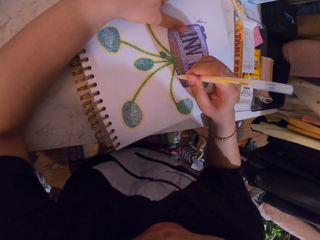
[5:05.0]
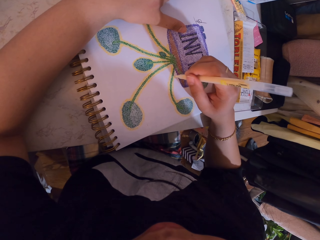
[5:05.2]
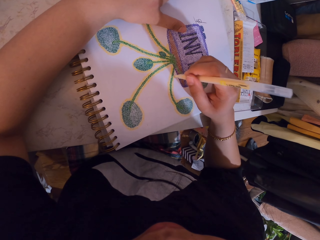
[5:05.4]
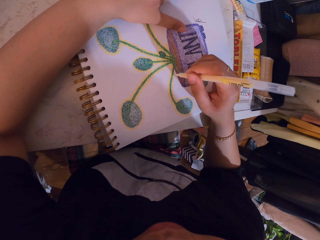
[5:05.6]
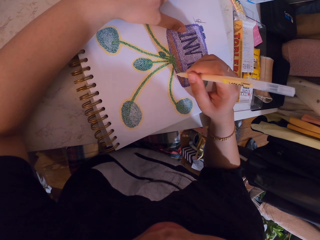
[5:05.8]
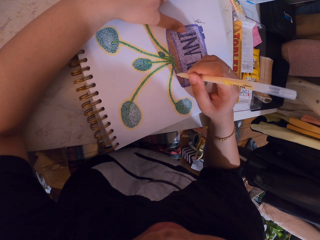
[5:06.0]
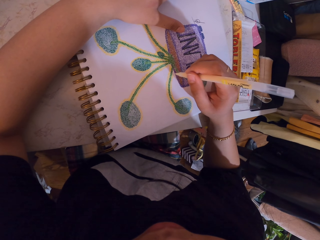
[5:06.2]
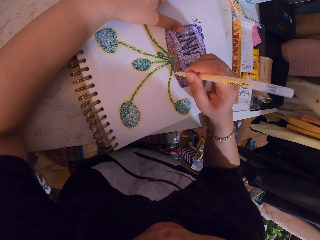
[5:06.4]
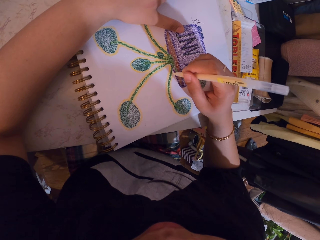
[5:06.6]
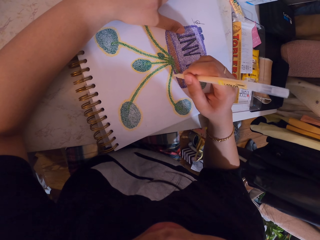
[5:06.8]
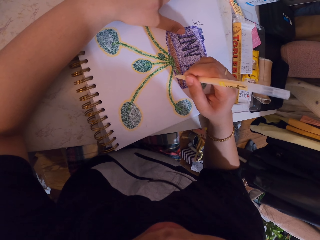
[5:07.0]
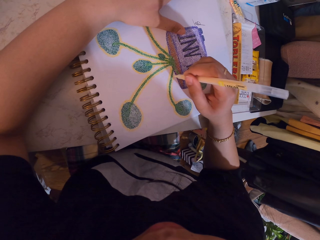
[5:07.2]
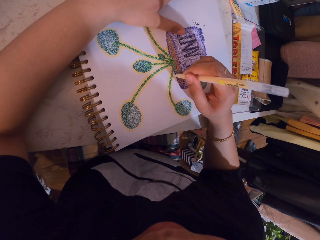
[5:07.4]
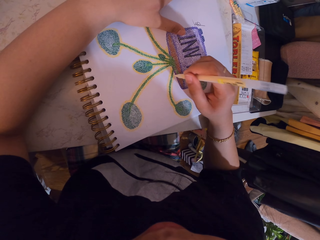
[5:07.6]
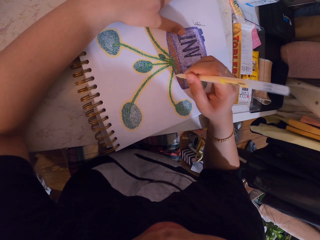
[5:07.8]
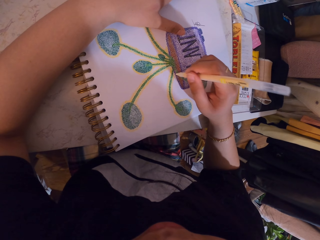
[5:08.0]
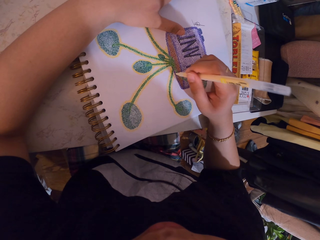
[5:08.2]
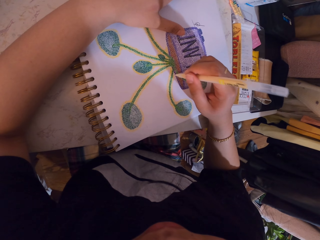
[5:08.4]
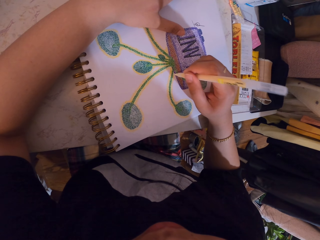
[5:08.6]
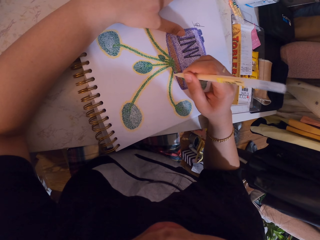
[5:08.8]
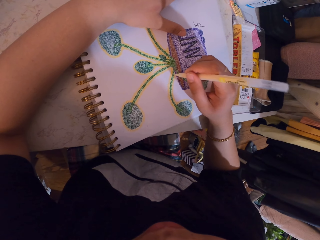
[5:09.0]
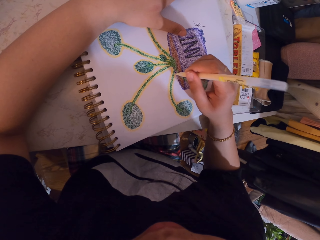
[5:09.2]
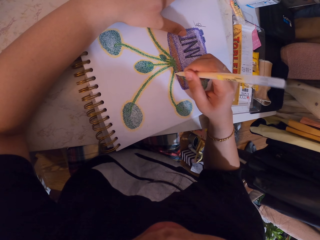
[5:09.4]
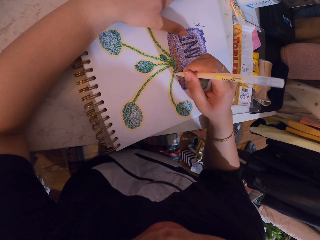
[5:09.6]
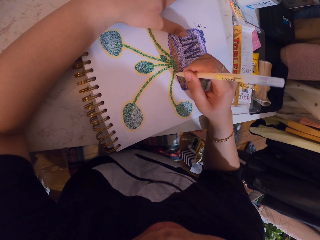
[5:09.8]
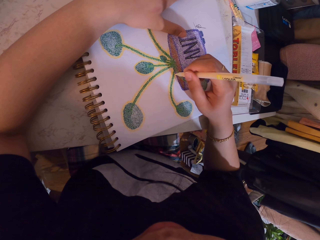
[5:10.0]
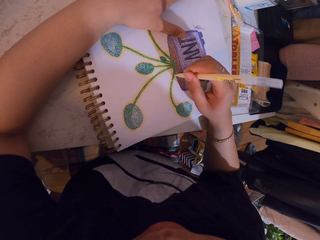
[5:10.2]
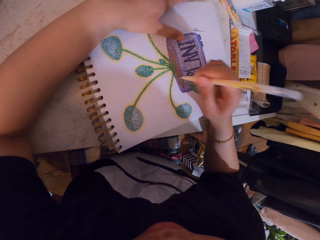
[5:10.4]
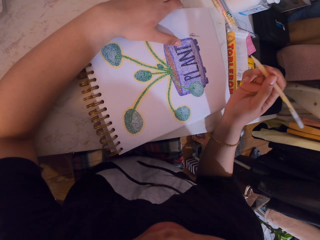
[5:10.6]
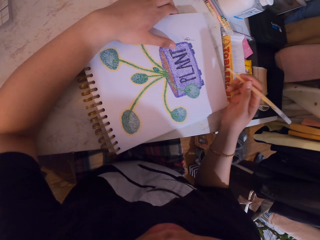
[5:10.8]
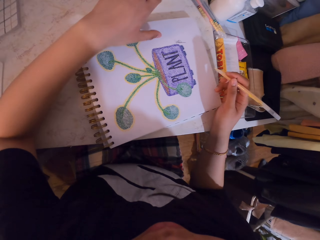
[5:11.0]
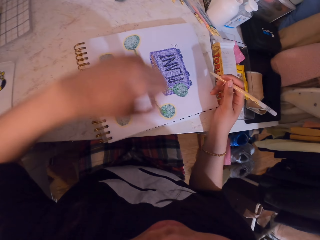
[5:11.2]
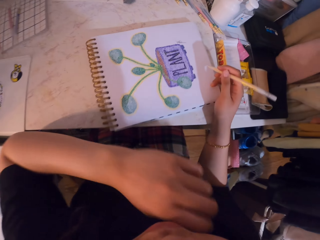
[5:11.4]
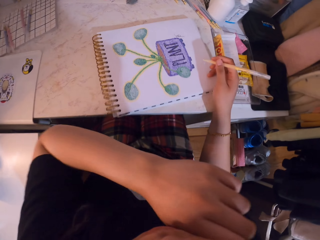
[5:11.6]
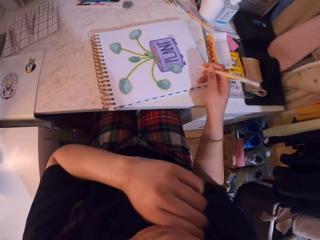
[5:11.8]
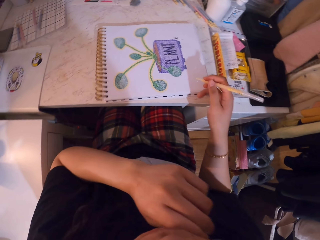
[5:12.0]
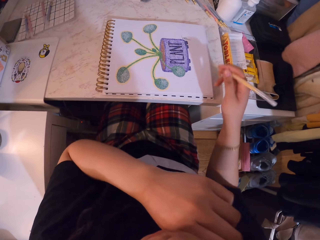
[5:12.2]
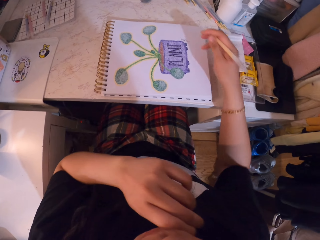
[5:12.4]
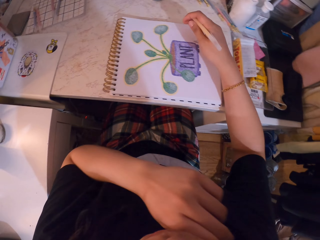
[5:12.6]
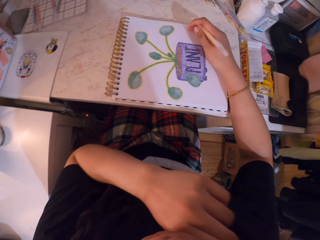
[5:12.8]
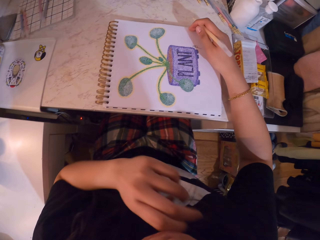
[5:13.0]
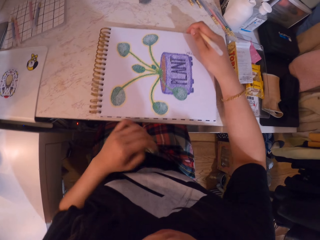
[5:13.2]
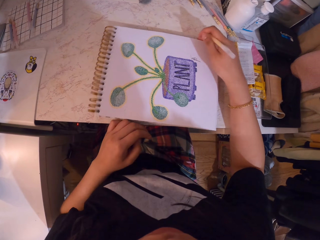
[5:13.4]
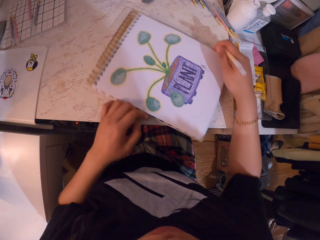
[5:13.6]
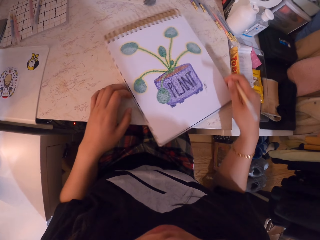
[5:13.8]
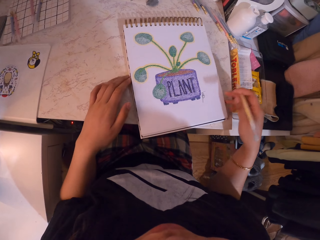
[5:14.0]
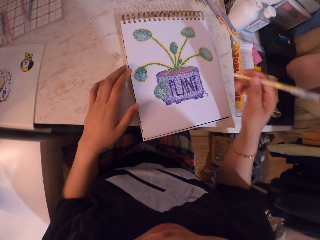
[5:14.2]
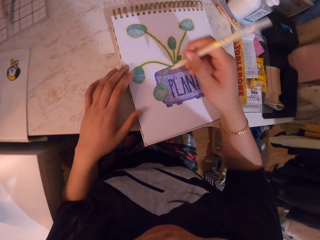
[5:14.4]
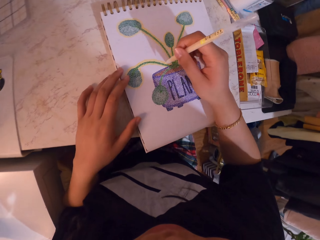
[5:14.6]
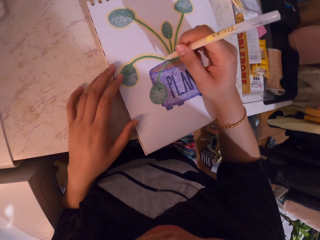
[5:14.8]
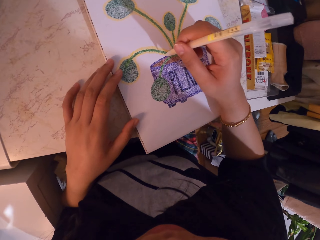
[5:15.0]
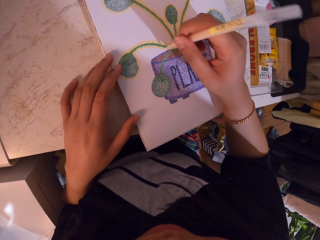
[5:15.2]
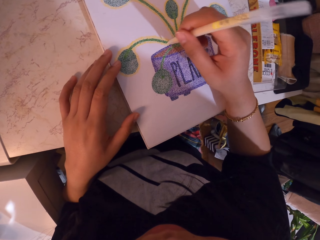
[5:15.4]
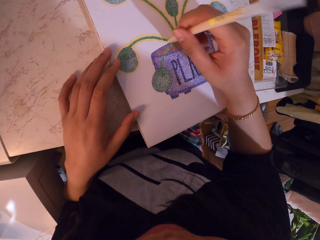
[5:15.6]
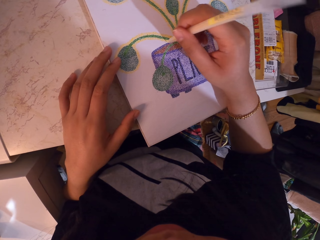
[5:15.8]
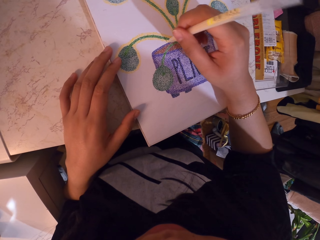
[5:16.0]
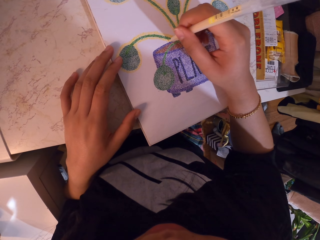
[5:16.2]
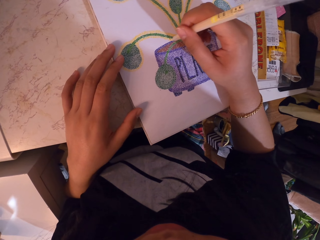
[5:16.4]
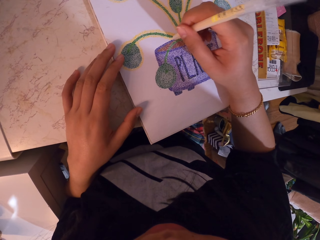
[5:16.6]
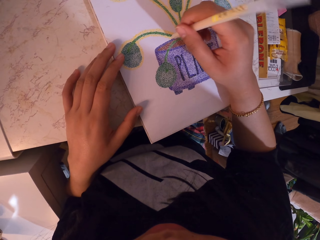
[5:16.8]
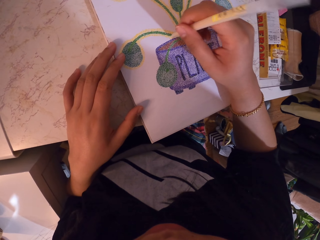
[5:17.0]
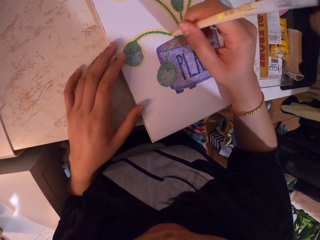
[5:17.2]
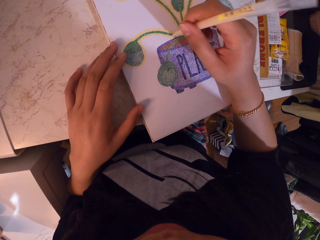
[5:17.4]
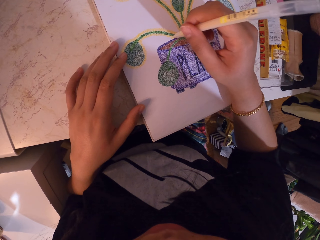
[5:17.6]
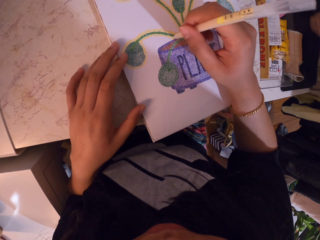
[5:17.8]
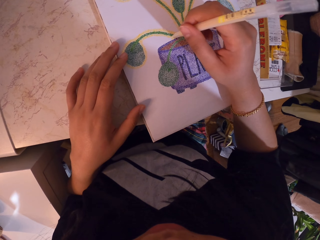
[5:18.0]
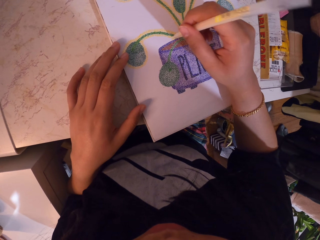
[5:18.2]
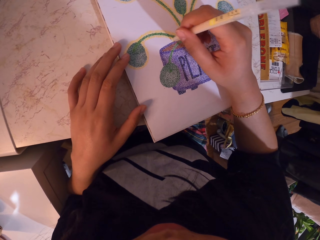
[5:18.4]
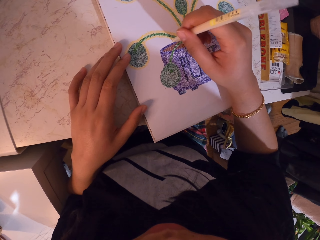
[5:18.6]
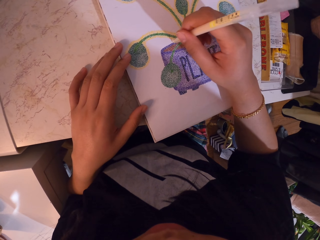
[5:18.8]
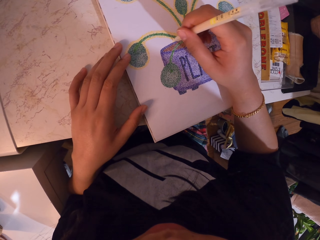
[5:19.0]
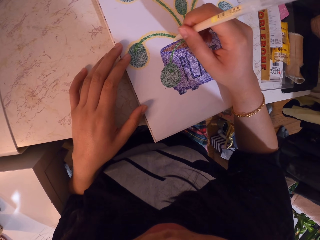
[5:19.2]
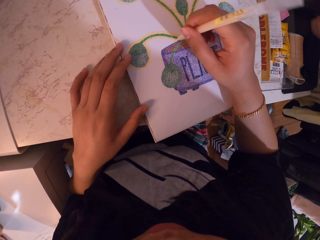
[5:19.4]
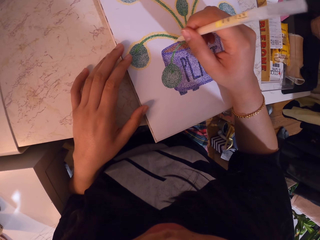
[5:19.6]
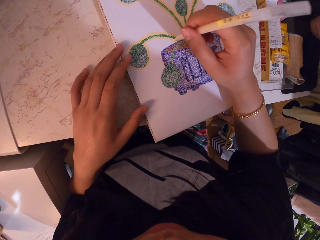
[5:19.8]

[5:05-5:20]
The camera wearer rubs the cheek. They turn the book on the table. They lift a hand. They decorate a drawing on the book with a decorating pen.

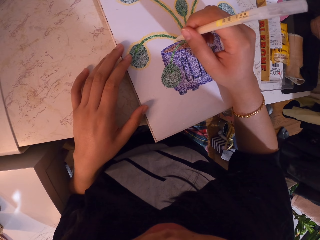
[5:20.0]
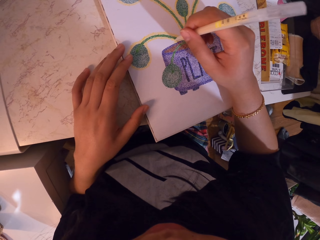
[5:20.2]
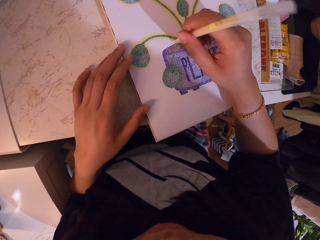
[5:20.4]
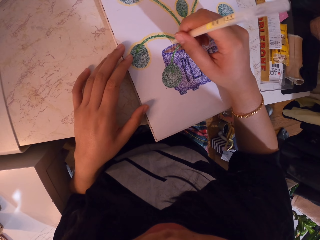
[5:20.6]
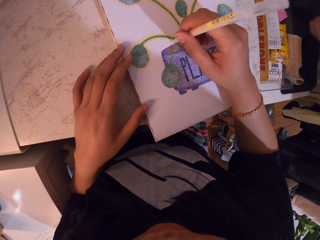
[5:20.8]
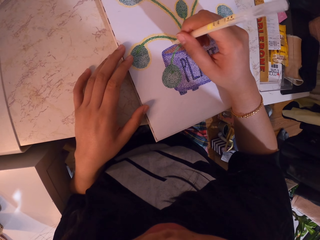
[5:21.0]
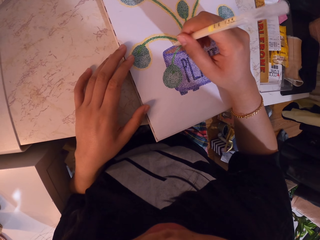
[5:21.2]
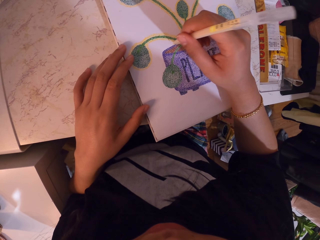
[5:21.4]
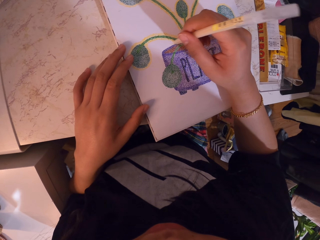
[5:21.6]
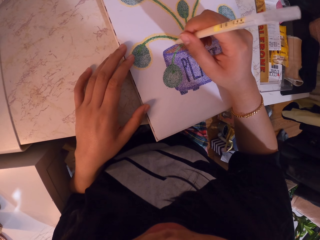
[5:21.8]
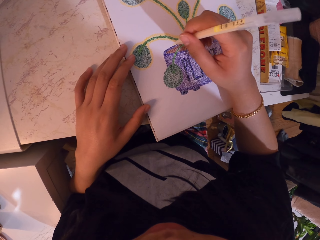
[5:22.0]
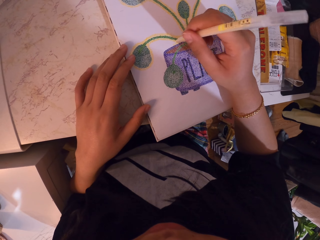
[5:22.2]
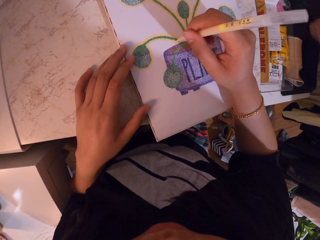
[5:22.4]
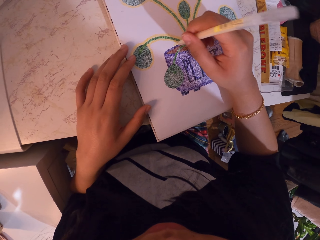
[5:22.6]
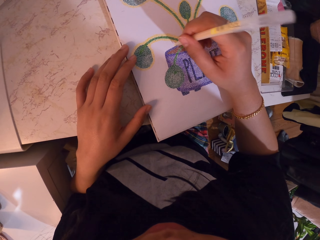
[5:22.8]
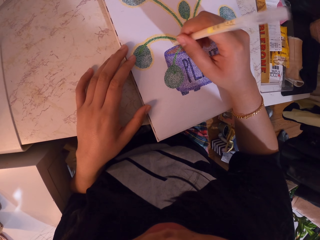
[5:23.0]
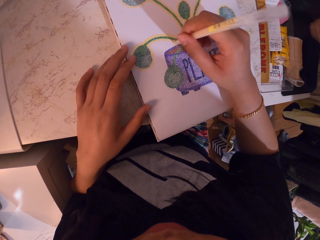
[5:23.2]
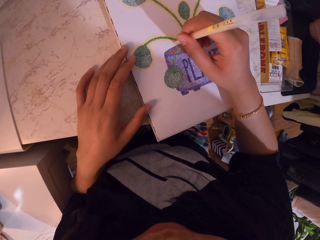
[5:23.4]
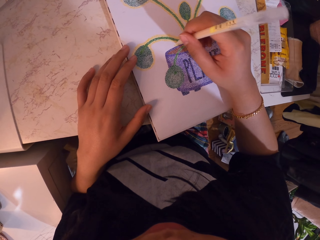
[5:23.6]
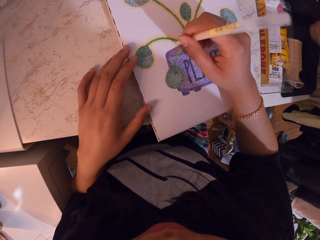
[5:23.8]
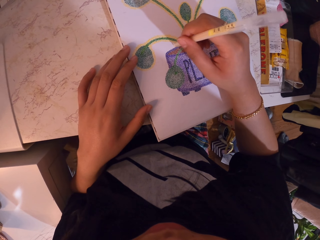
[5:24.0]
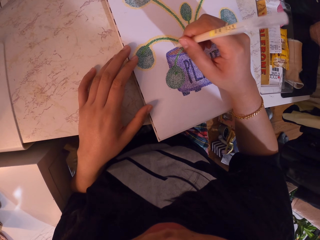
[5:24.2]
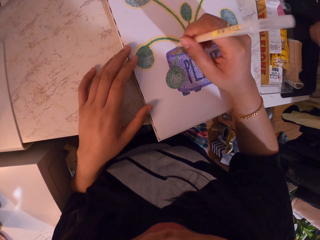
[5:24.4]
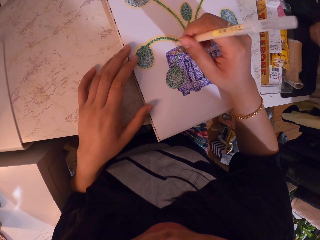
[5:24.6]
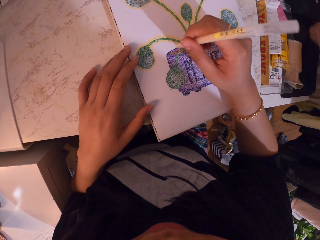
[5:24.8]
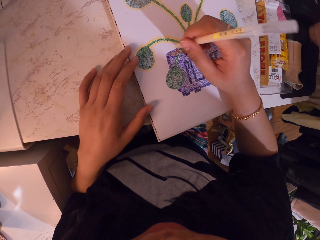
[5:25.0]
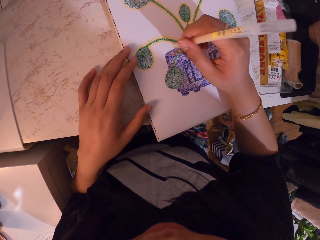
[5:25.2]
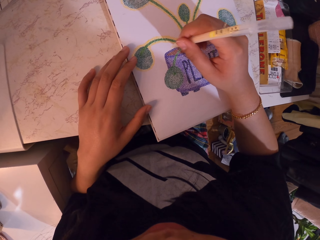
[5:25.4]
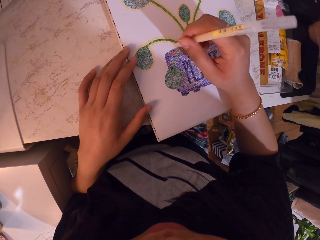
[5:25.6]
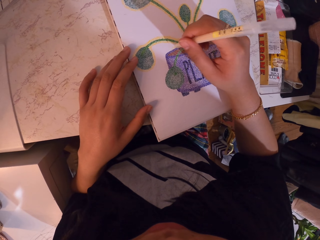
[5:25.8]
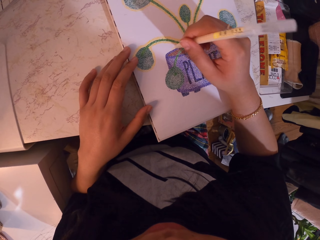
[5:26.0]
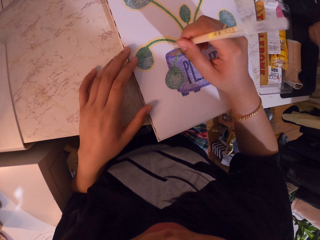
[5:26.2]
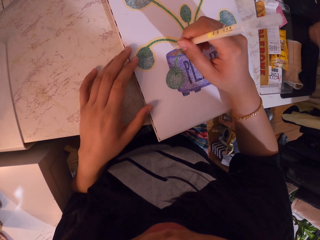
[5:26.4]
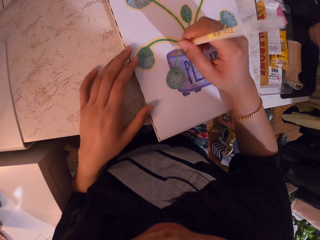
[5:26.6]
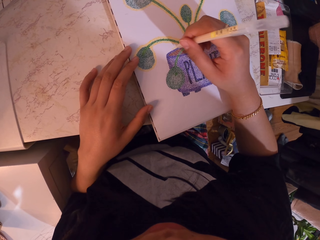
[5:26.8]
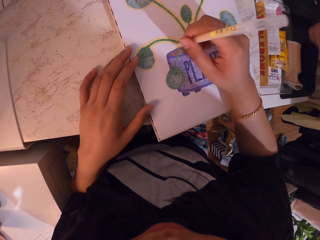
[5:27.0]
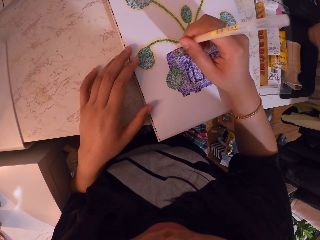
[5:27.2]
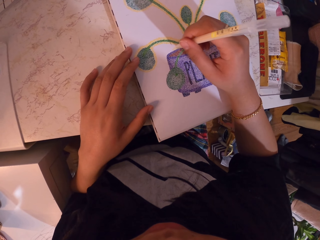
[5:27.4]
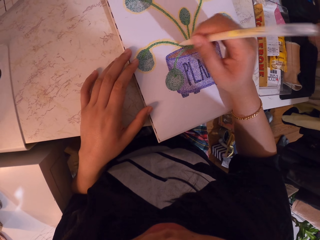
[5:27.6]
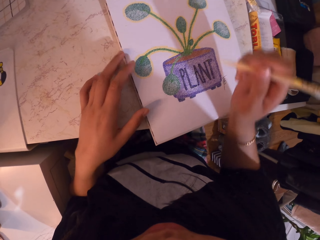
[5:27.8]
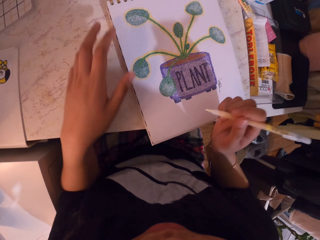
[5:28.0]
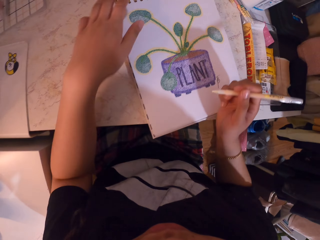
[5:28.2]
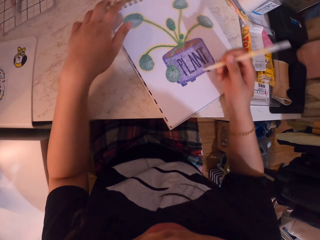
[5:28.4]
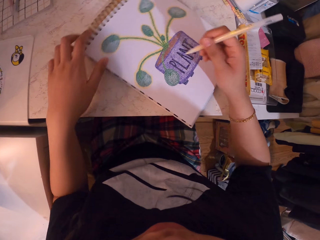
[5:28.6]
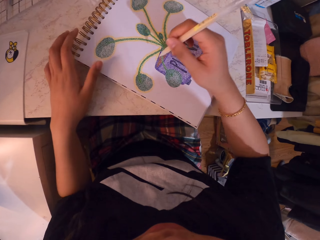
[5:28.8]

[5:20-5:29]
The camera wearer turns the book on the table.
